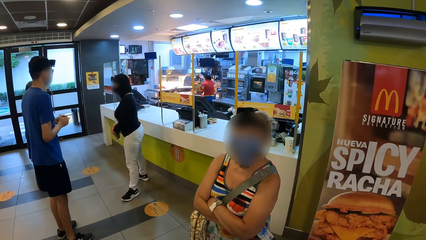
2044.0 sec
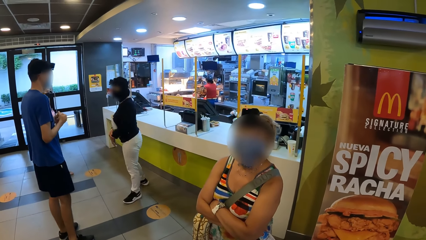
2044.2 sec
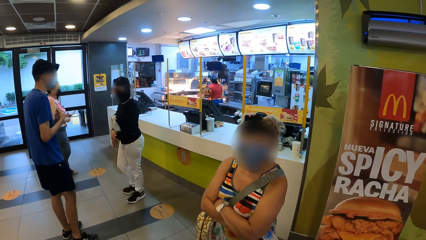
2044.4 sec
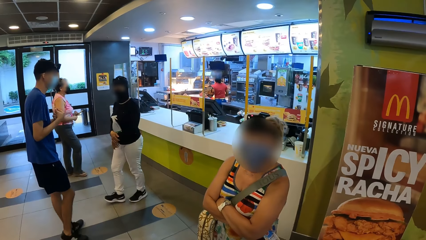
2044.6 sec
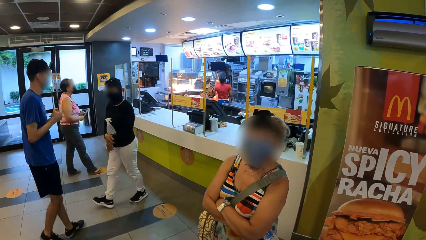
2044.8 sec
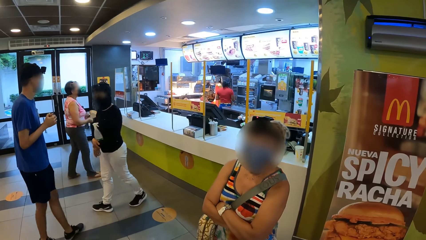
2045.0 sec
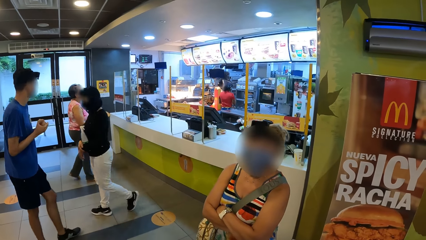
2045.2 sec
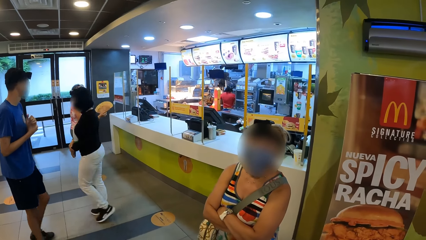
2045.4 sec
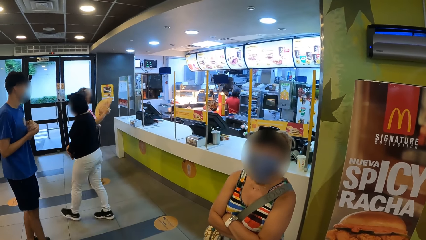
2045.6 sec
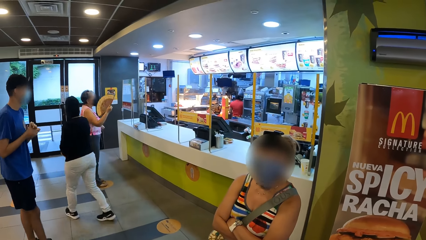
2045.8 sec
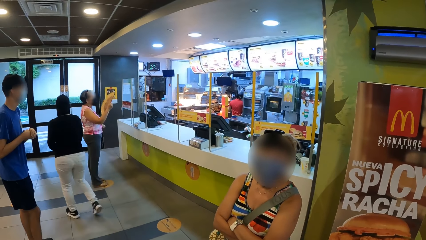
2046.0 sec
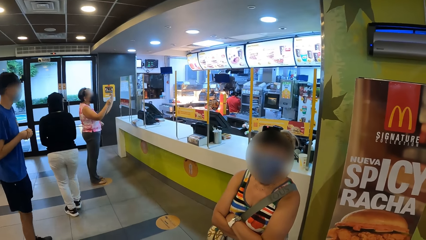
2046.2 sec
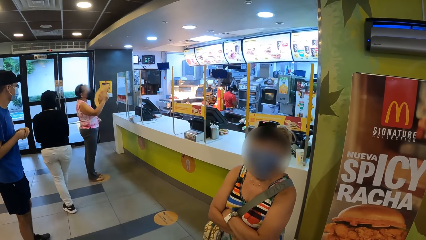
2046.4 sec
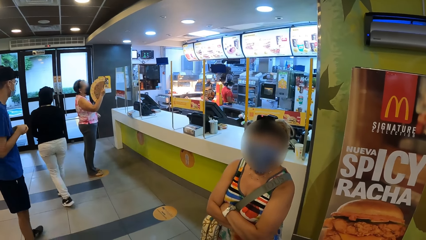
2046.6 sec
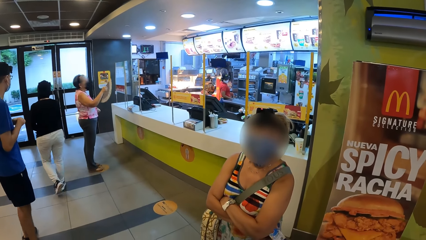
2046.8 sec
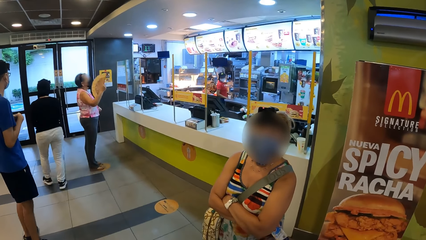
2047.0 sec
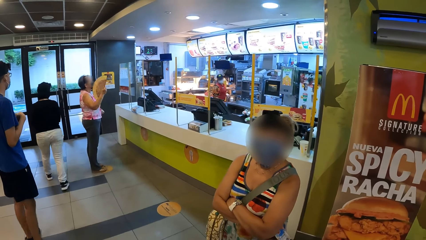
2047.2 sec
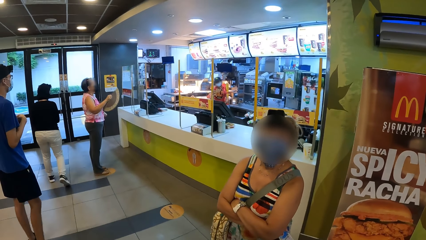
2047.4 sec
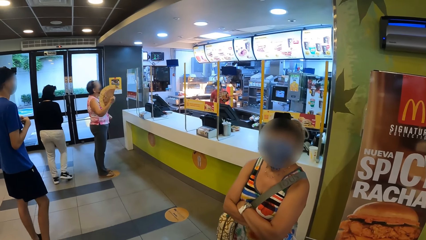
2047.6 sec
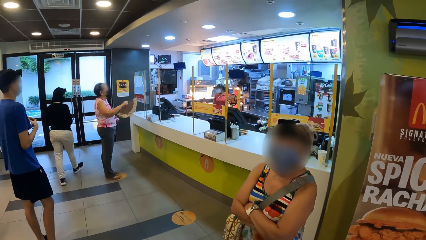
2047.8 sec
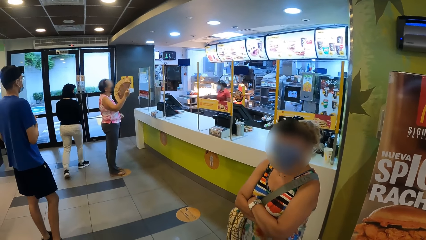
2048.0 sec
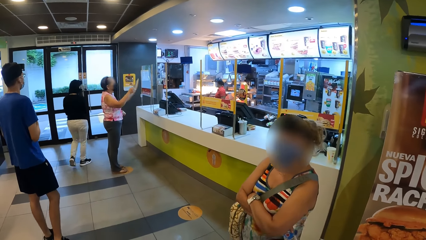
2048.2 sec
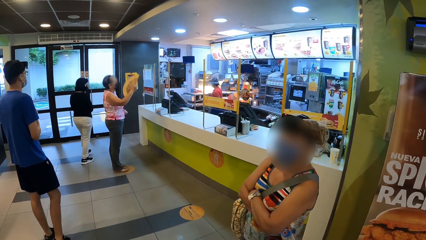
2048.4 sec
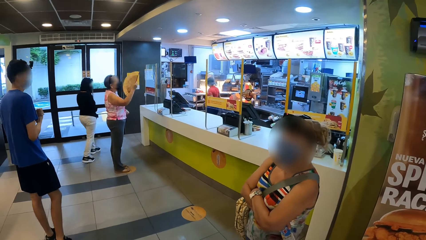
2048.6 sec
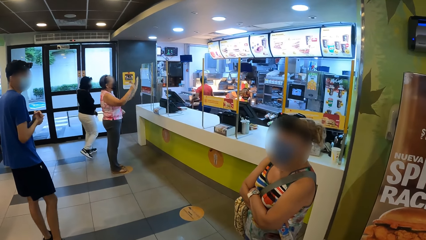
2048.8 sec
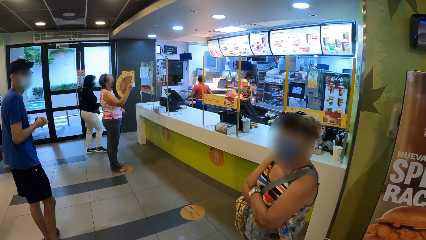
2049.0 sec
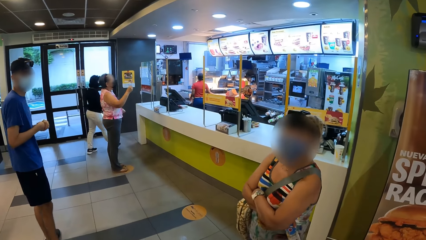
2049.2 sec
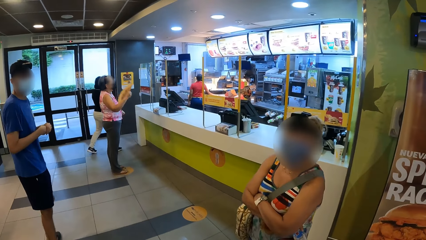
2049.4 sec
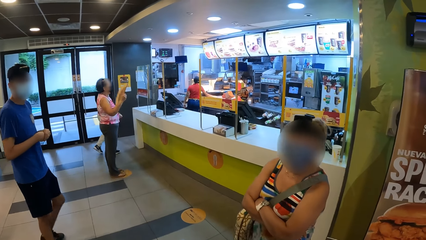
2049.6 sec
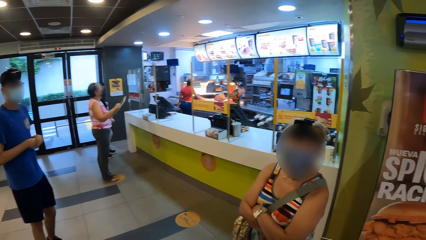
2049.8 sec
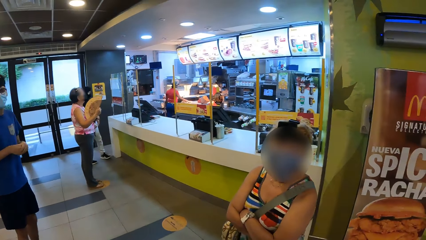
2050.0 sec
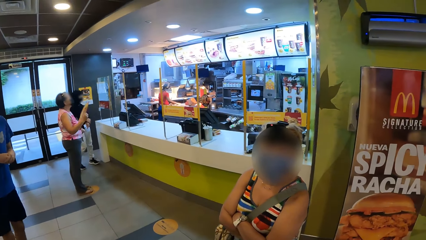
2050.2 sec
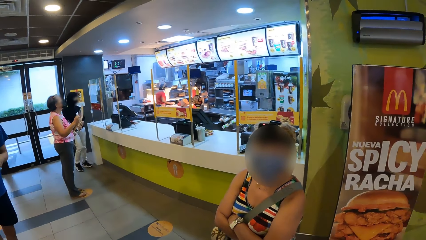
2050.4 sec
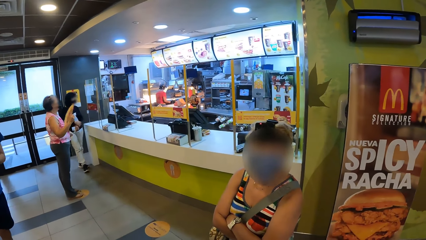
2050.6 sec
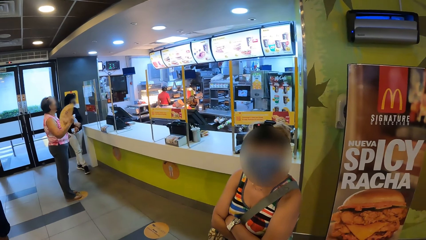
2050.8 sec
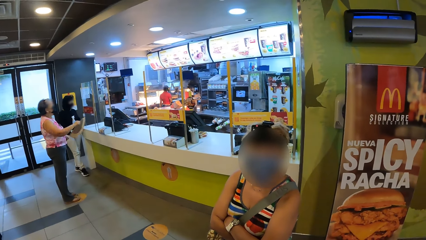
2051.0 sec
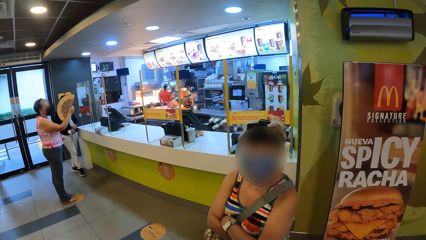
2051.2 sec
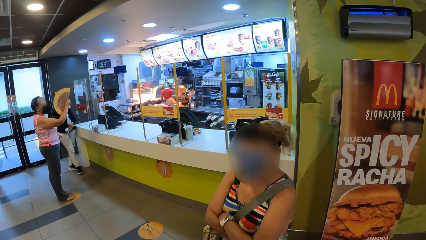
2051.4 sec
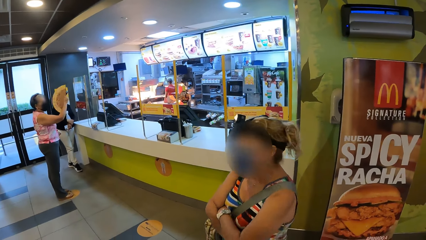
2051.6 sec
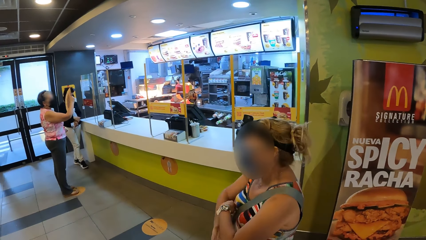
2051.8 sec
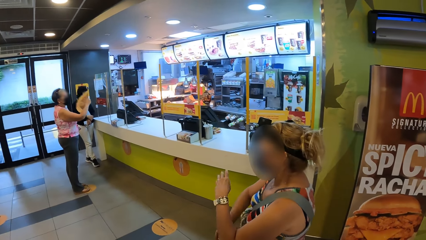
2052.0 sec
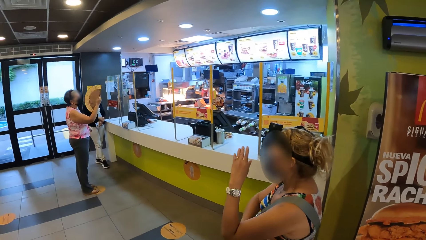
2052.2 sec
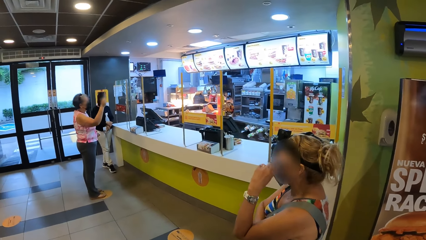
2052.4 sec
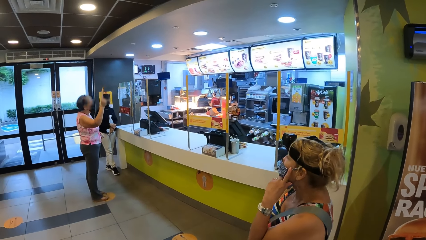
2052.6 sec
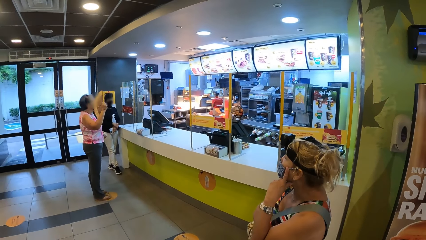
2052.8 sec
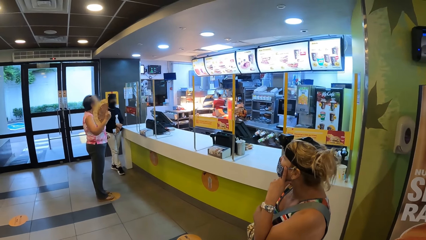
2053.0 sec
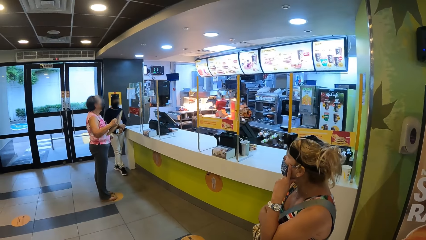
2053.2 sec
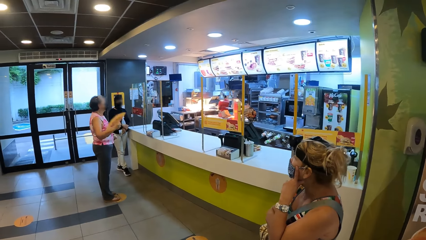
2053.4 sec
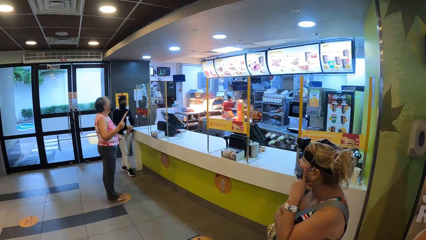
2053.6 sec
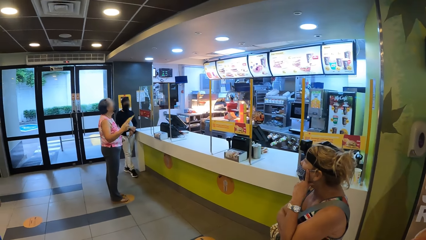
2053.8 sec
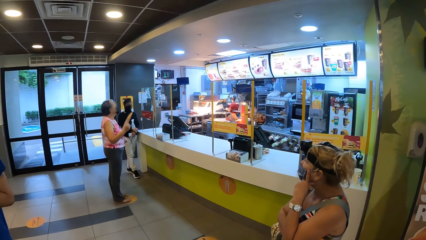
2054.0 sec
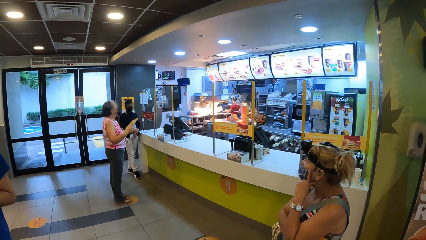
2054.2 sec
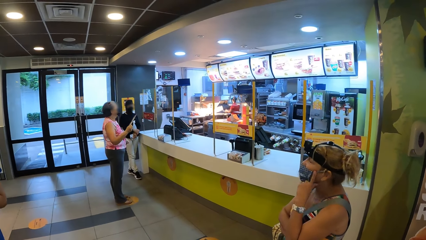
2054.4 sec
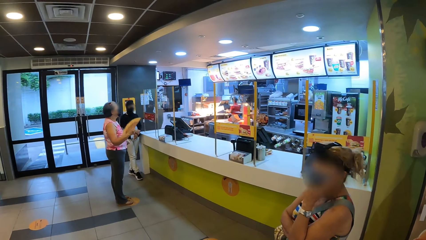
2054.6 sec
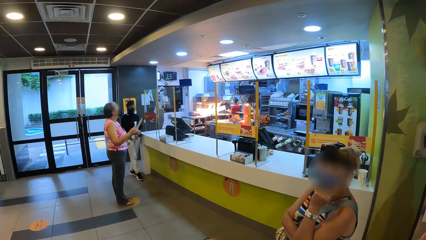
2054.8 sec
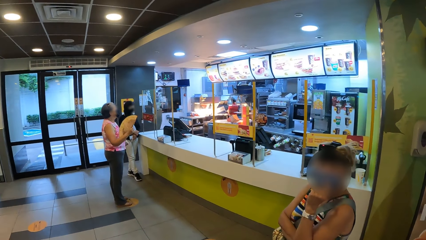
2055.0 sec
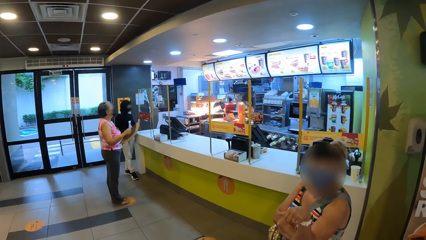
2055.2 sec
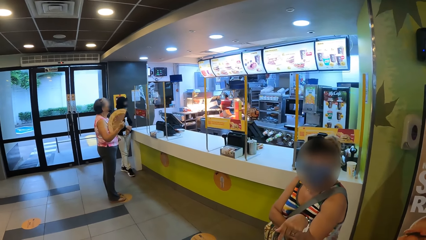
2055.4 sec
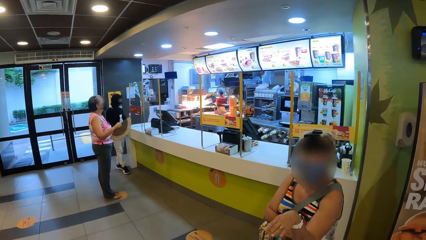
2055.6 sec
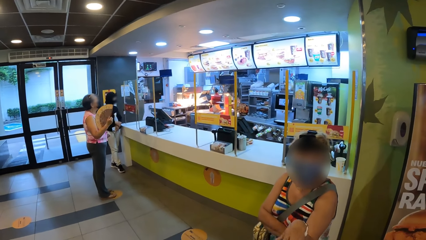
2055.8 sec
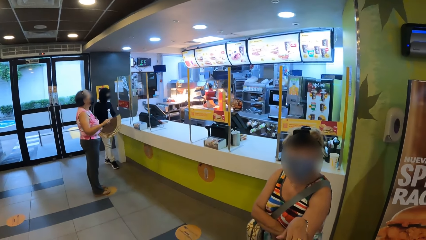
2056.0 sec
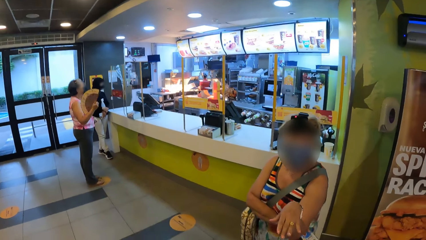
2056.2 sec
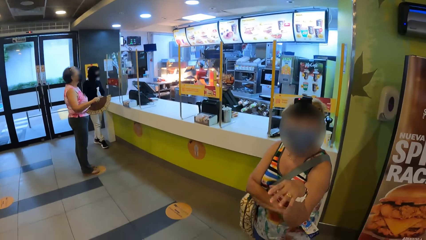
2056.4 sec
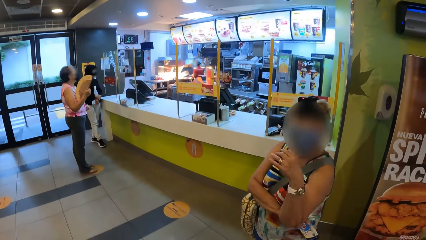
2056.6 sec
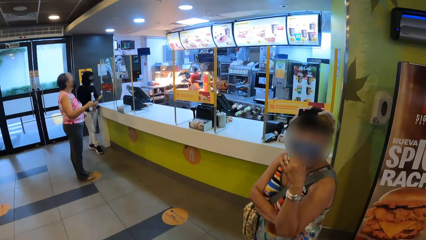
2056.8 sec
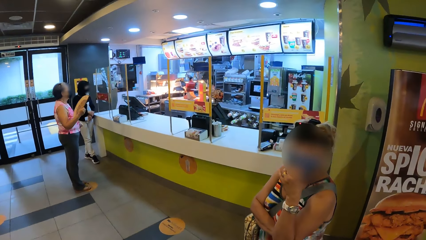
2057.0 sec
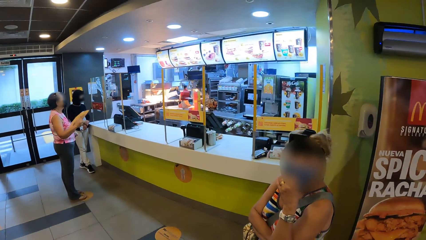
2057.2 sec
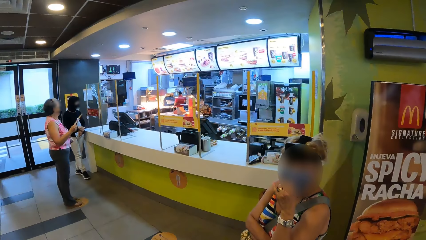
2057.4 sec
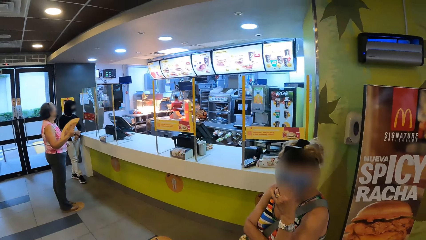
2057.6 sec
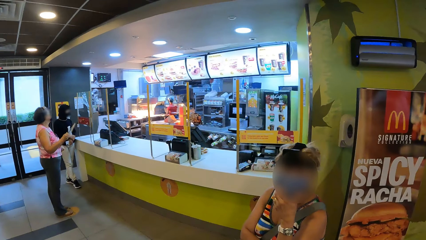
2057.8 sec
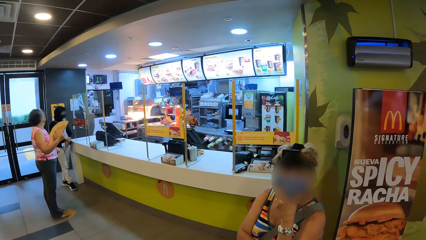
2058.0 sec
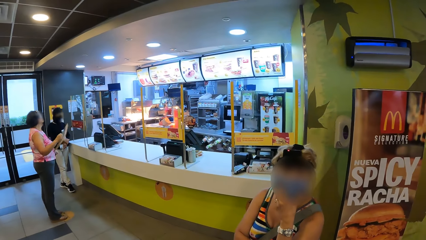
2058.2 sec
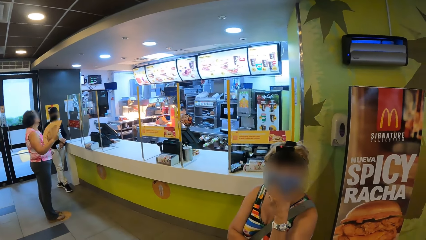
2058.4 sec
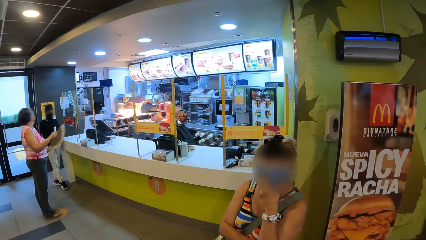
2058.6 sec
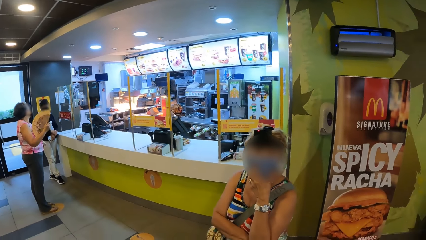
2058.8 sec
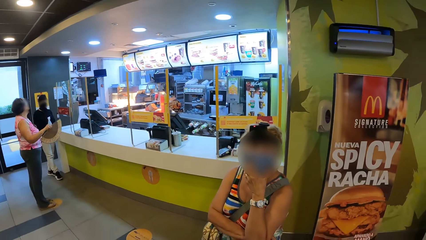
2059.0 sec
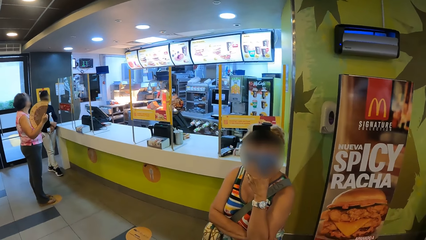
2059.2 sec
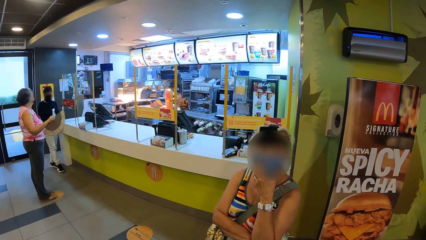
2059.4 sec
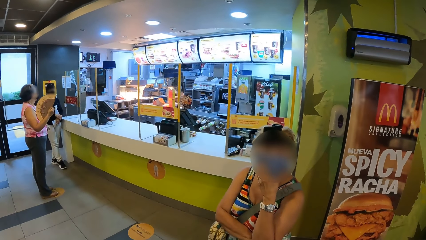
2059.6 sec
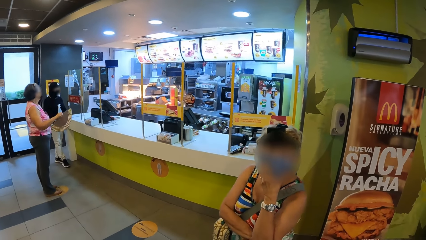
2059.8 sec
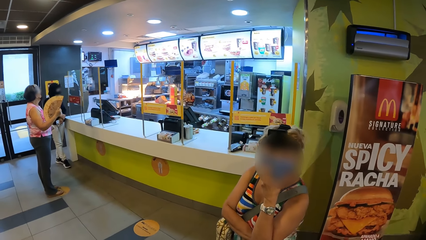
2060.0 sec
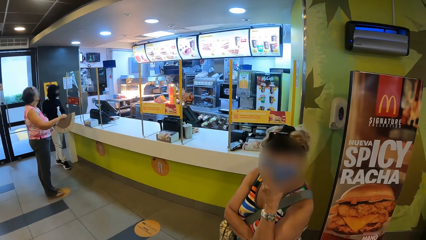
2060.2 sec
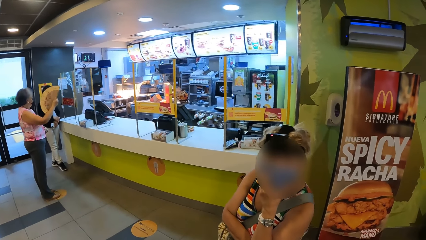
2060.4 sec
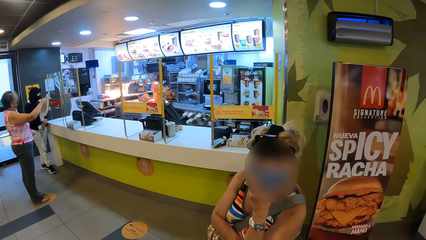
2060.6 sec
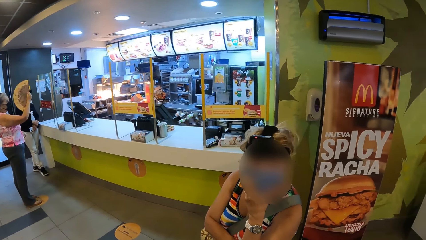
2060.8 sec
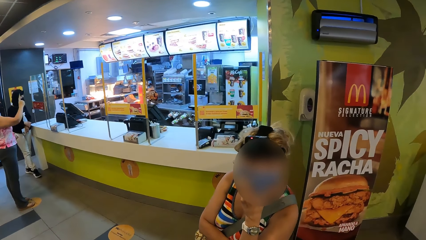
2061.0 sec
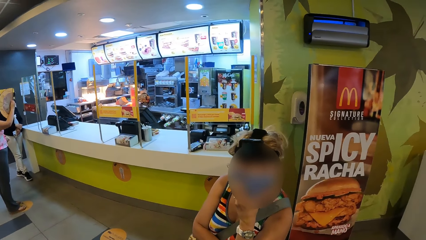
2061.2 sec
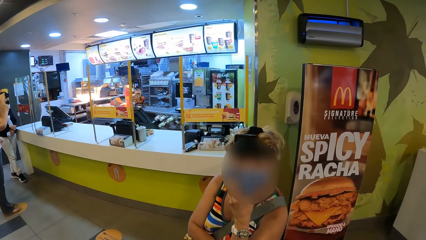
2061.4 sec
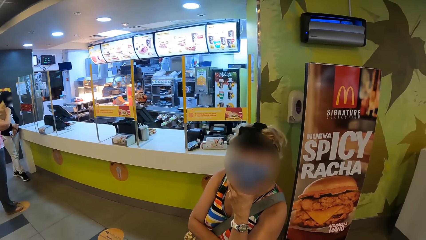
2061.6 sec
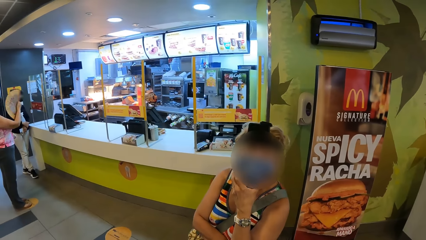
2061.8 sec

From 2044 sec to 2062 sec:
A person walks around. The camera wearer looks around. Another person fans herself. A third person talks with the camera wearer. The second person fans herself.
